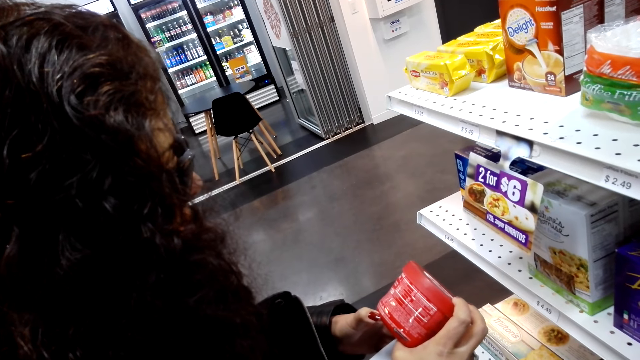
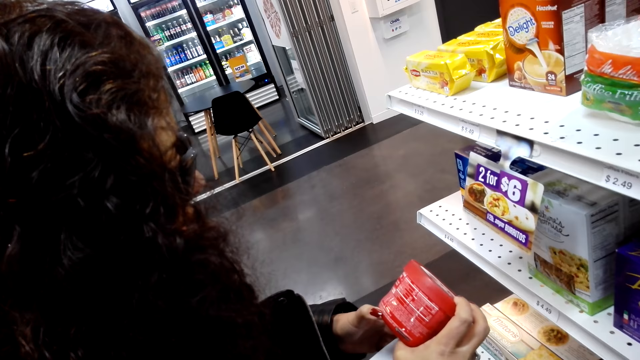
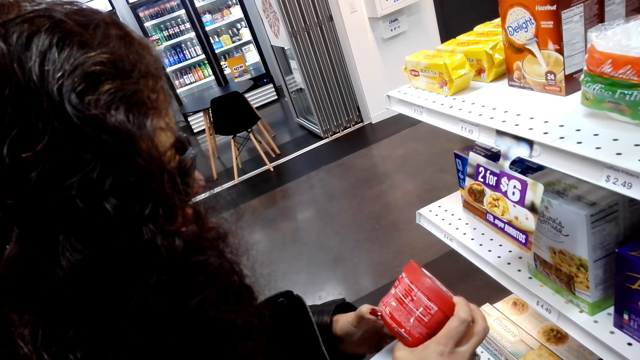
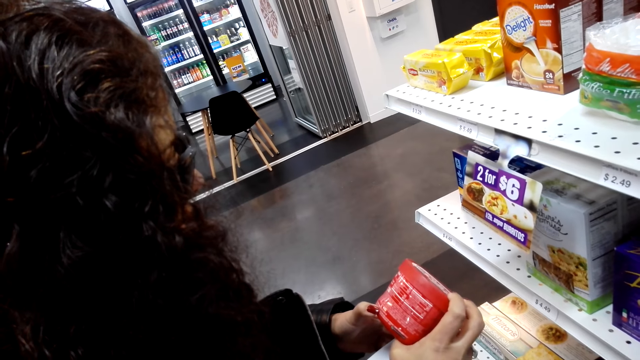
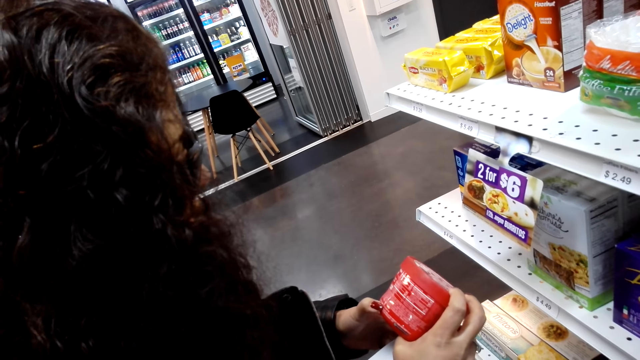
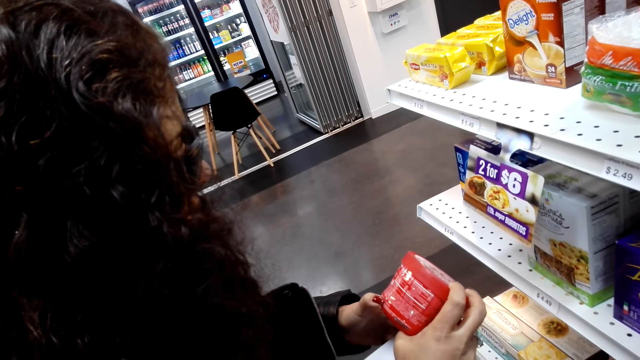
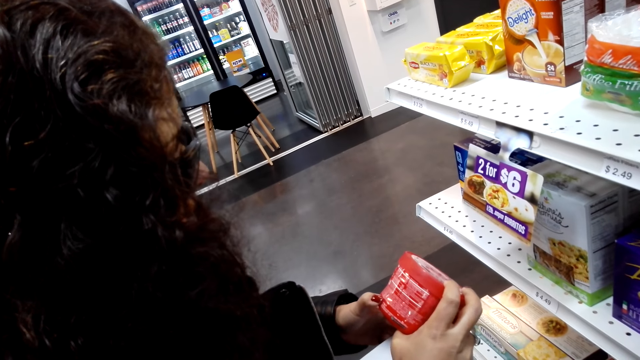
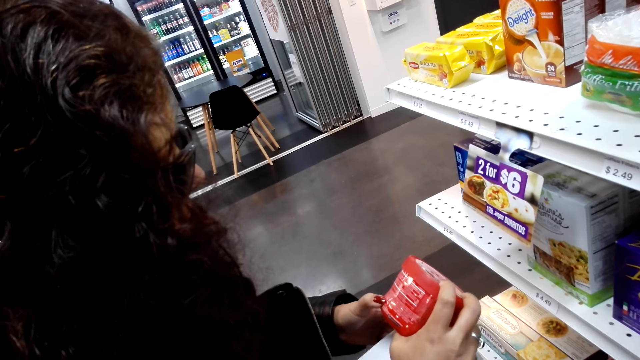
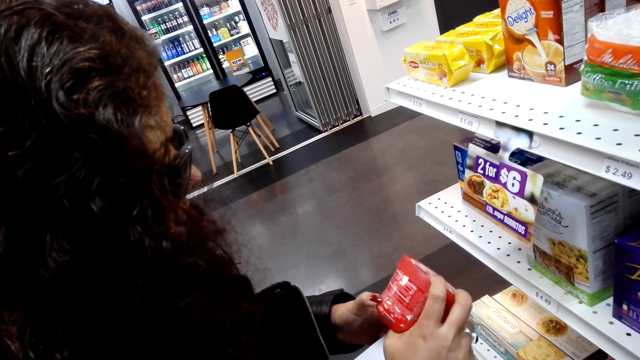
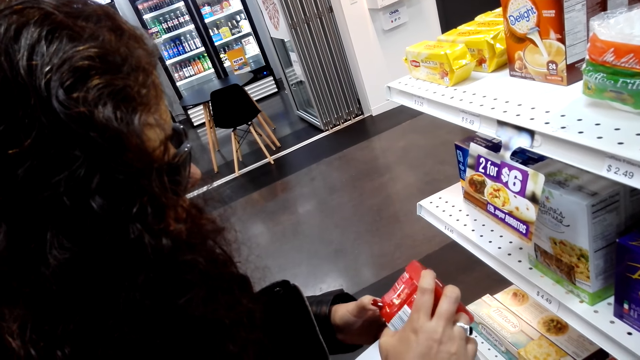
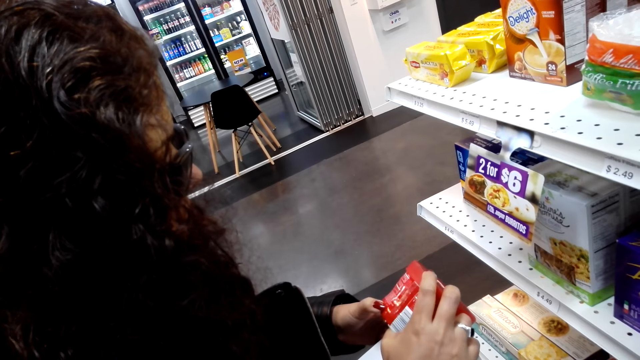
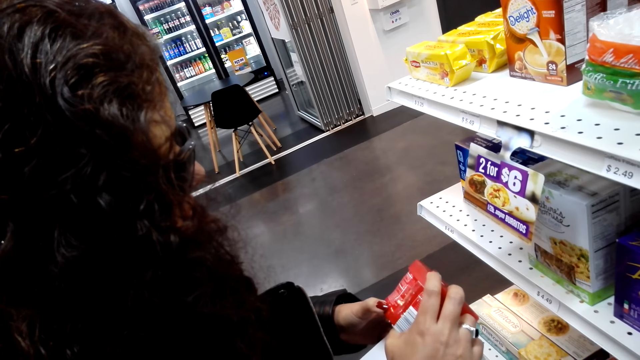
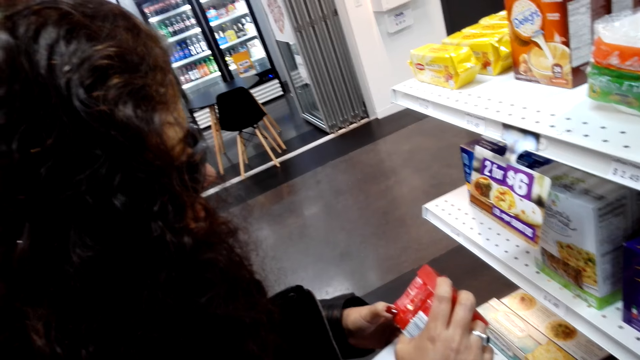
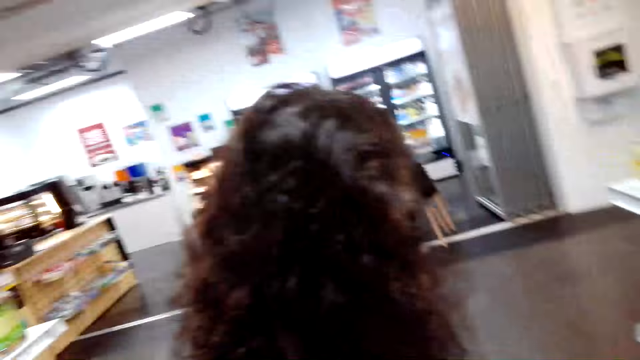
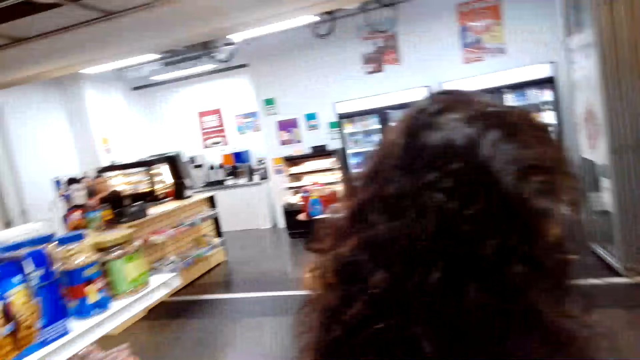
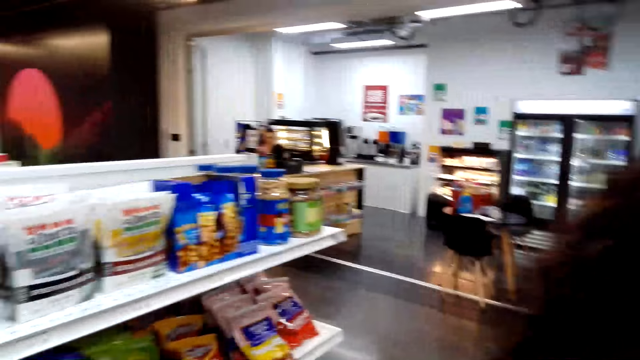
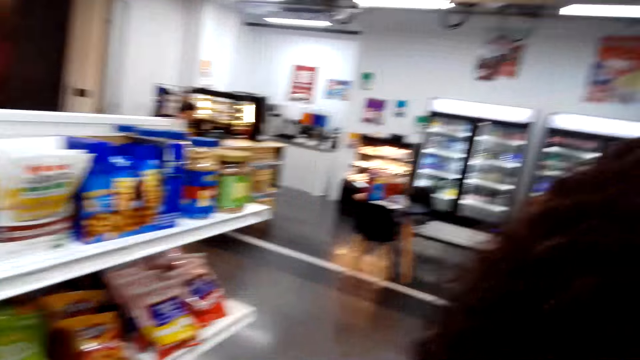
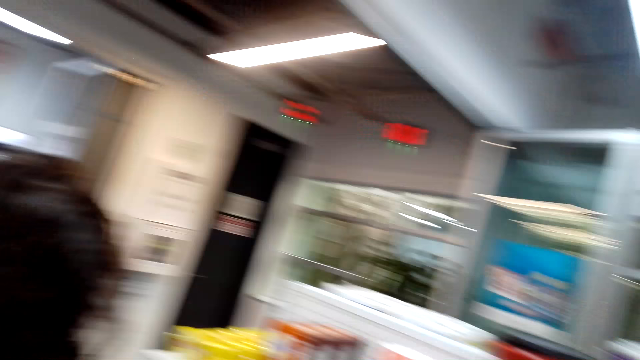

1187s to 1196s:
The camera wearer looks around.

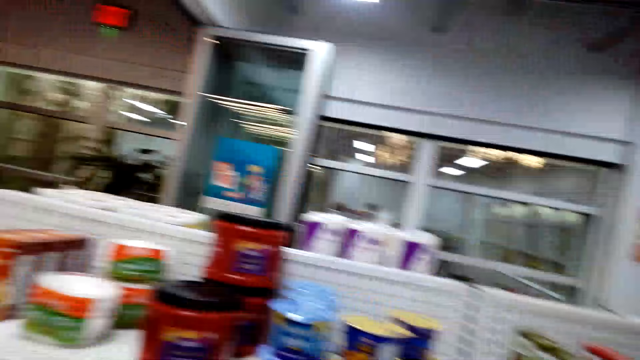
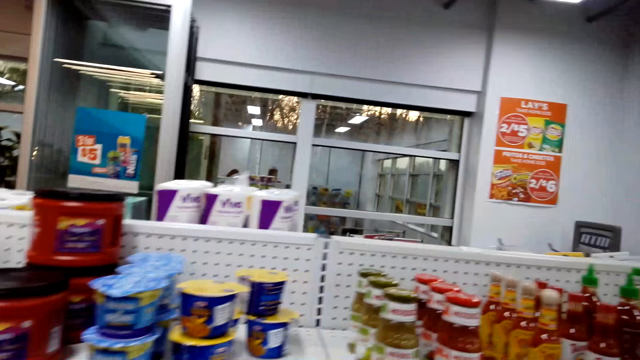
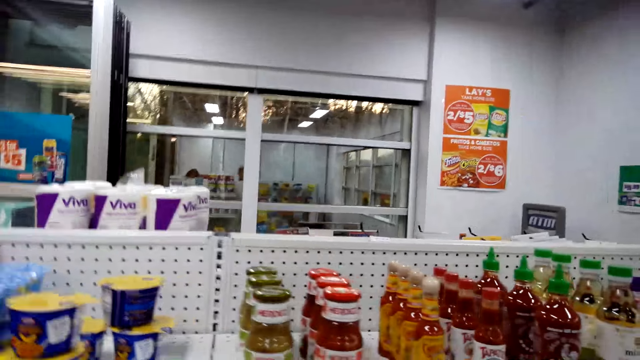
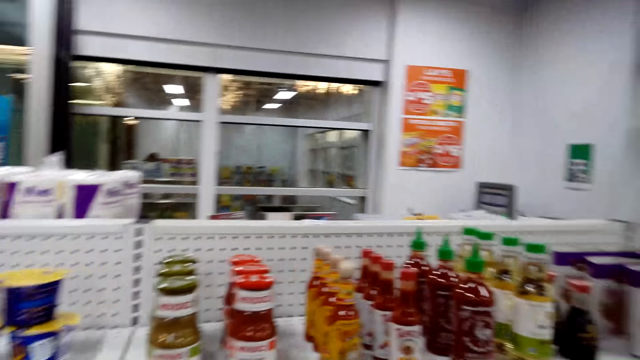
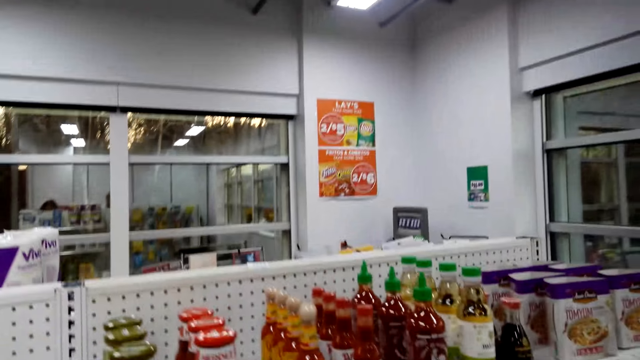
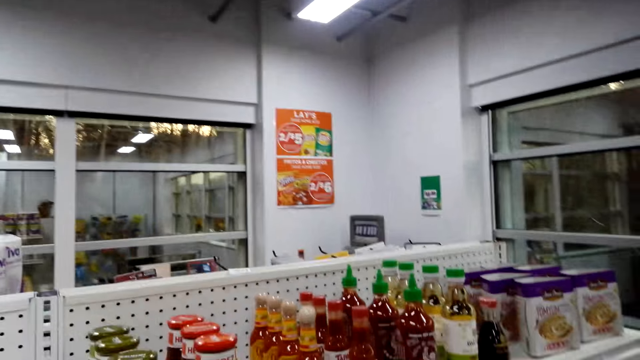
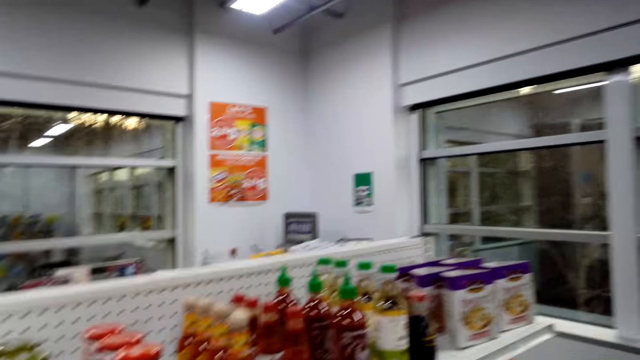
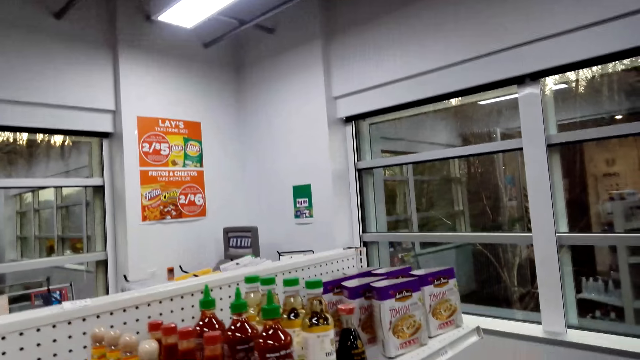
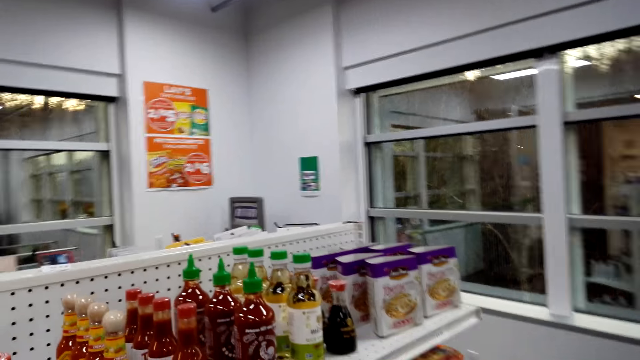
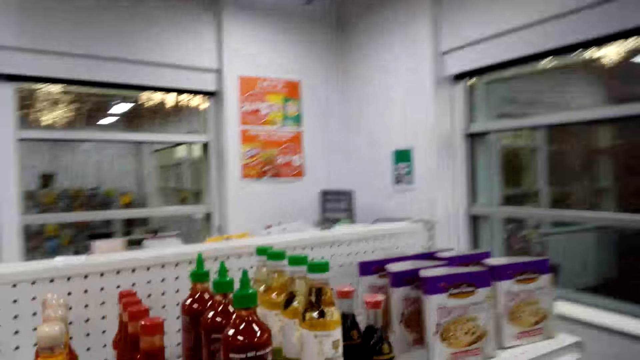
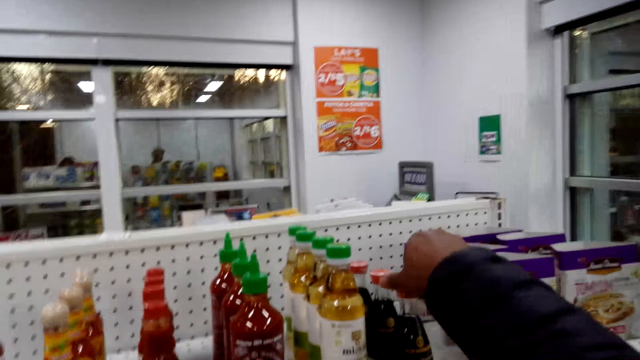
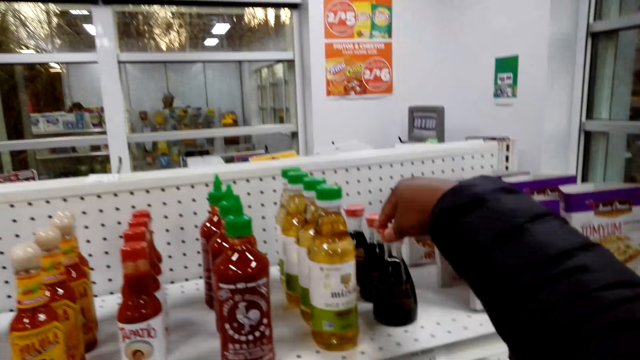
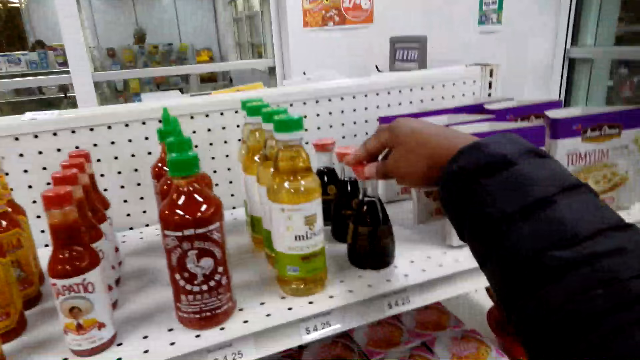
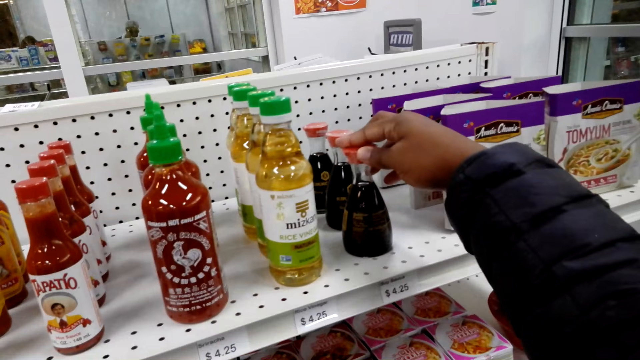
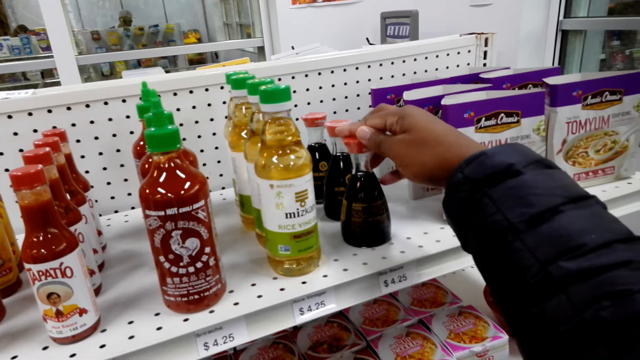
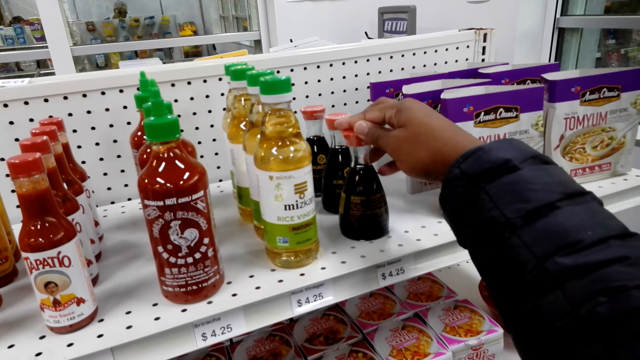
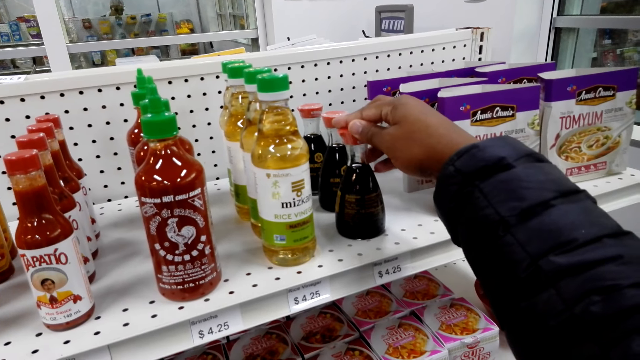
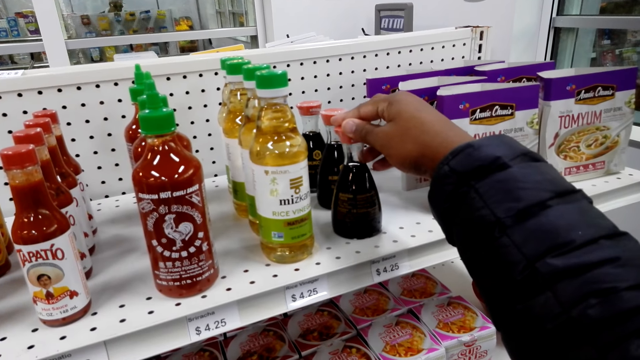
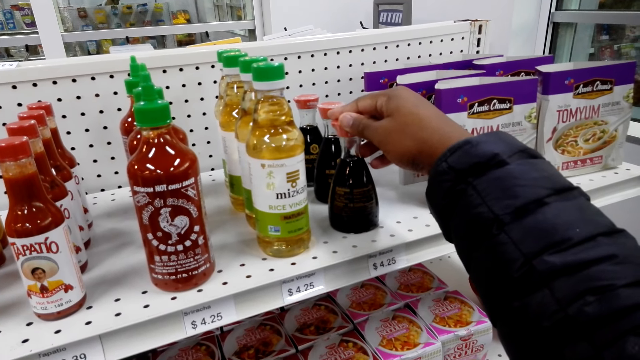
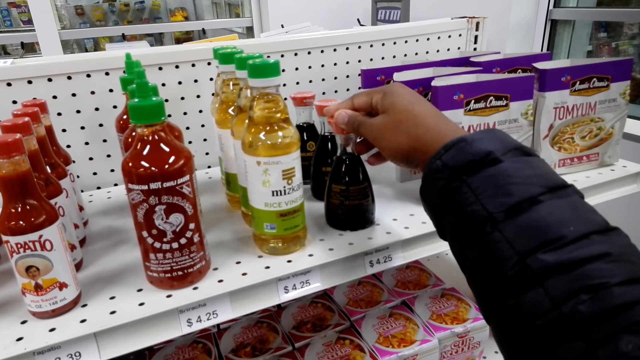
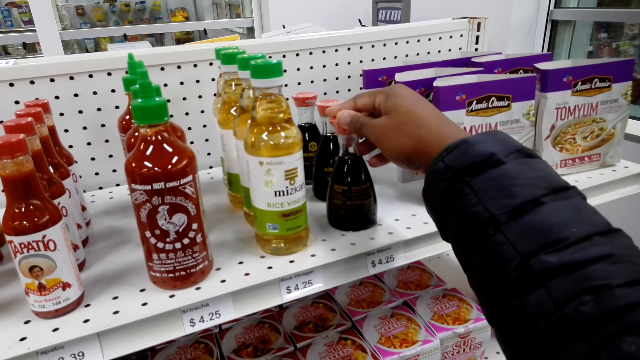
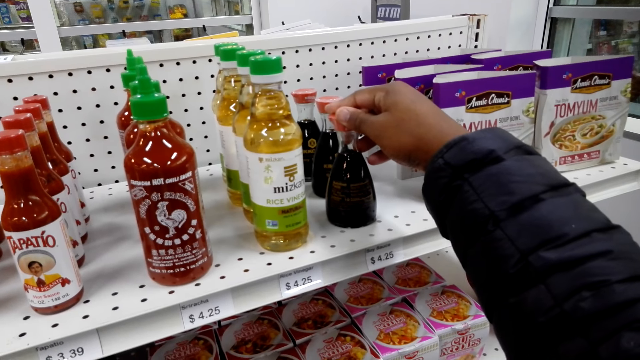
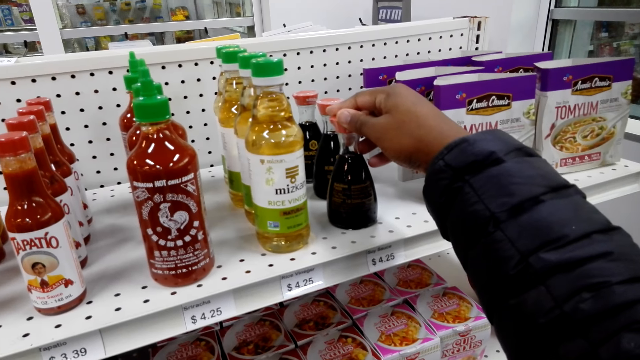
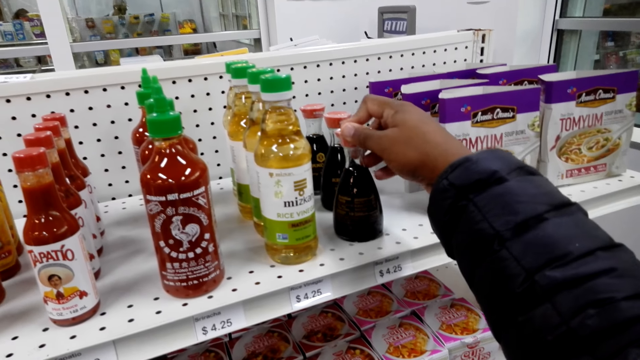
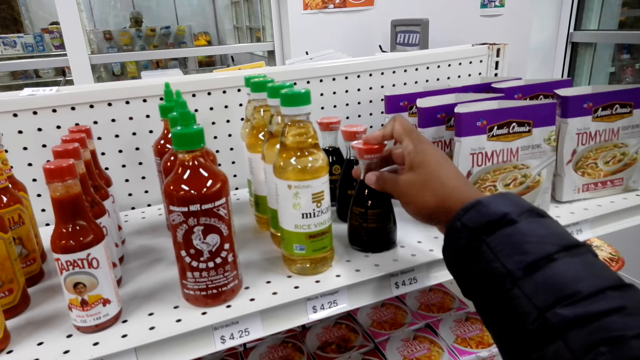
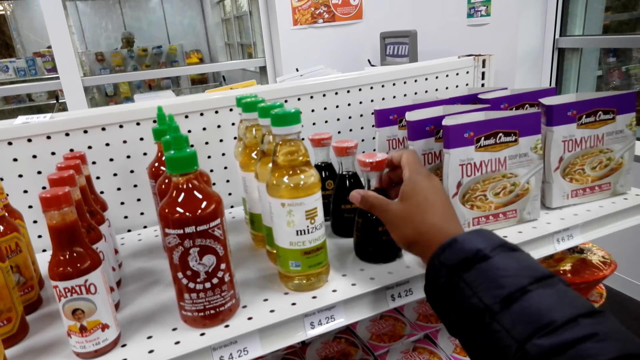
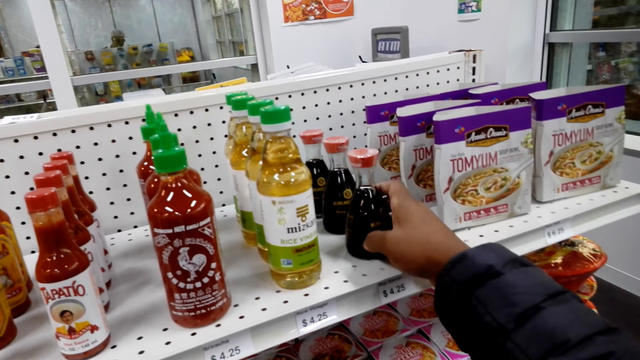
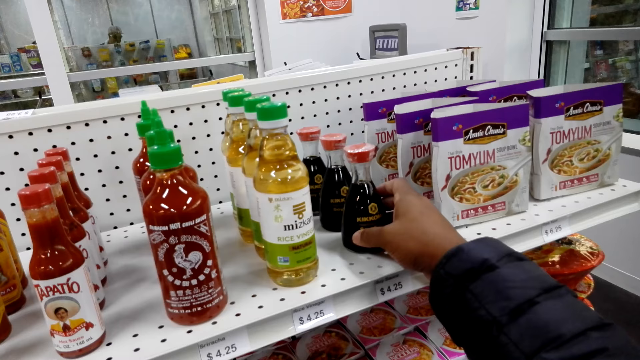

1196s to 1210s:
The camera wearer moves beside the shelves. They look around the food display. They rotate a bottle on the shelf. They touch the bottle on the food display. They look at the bottle. They rotate the bottle on the shelf.
